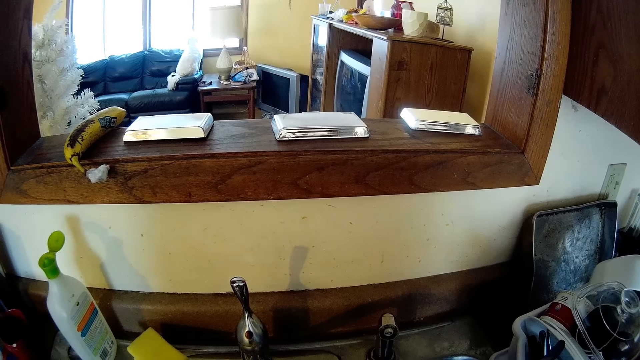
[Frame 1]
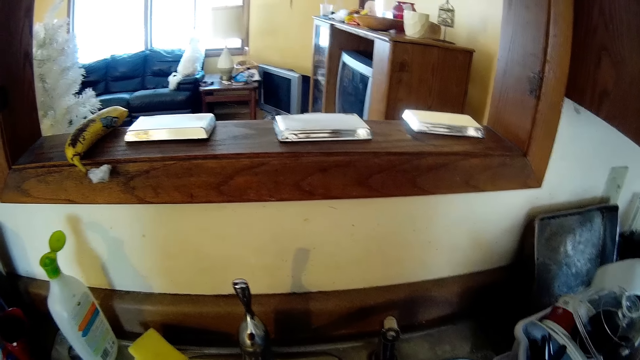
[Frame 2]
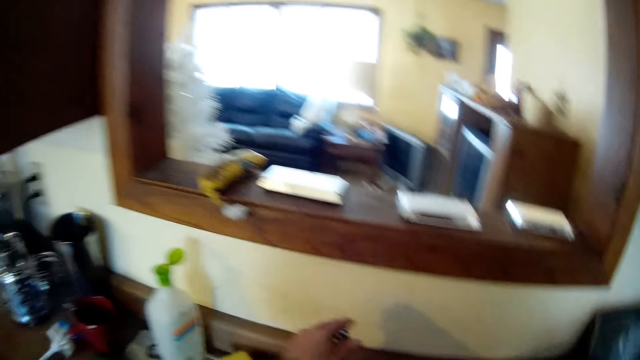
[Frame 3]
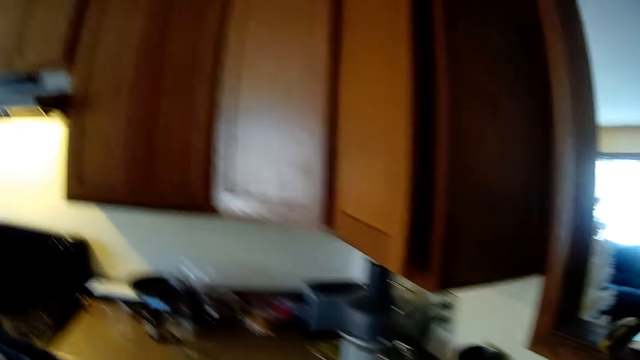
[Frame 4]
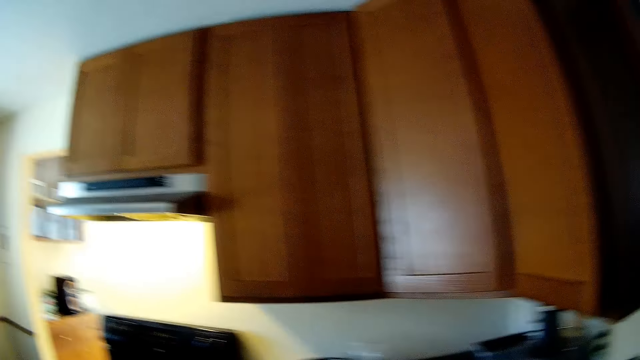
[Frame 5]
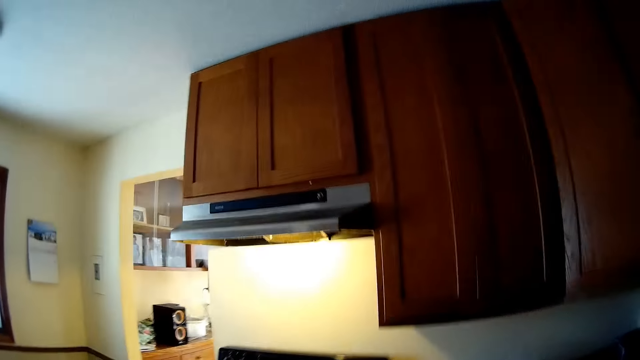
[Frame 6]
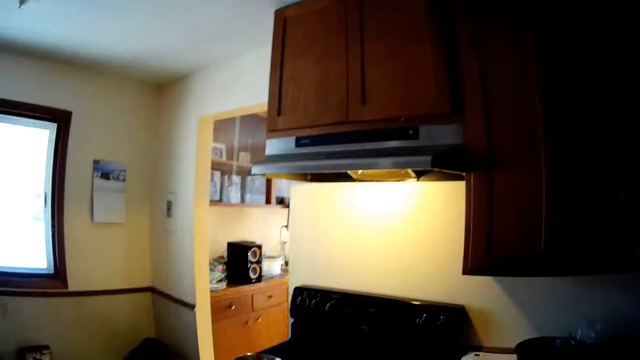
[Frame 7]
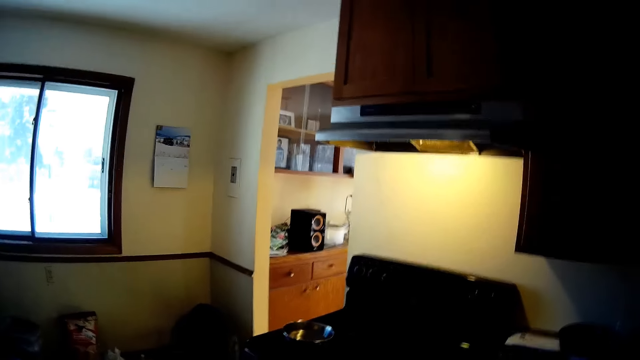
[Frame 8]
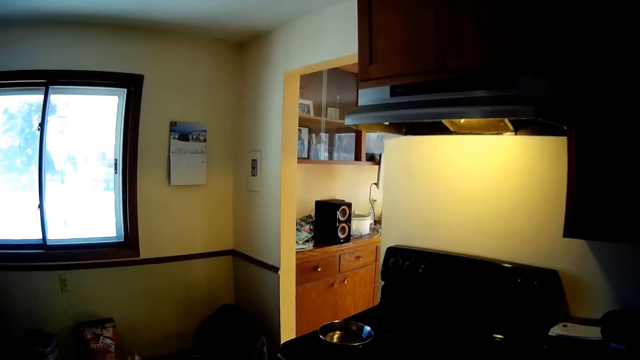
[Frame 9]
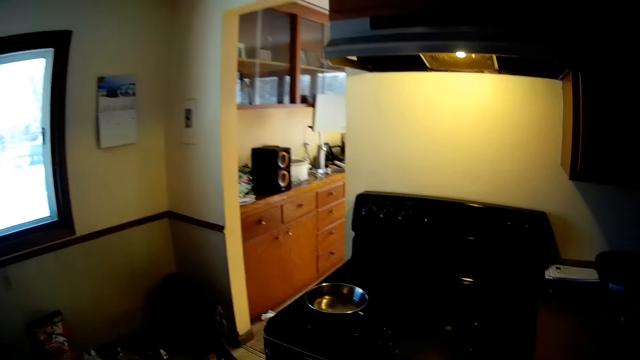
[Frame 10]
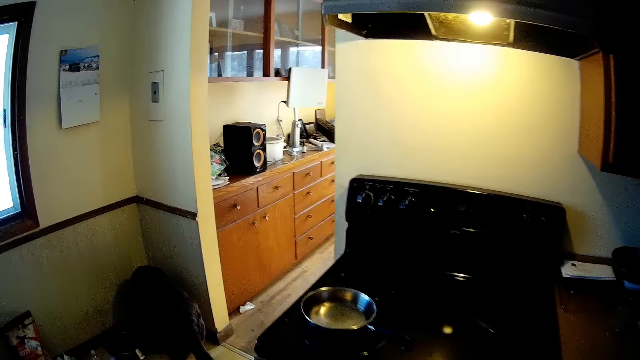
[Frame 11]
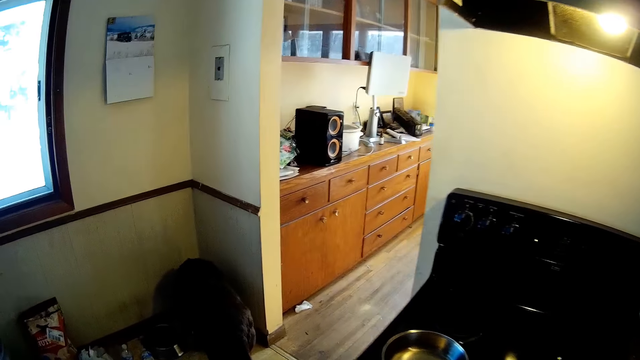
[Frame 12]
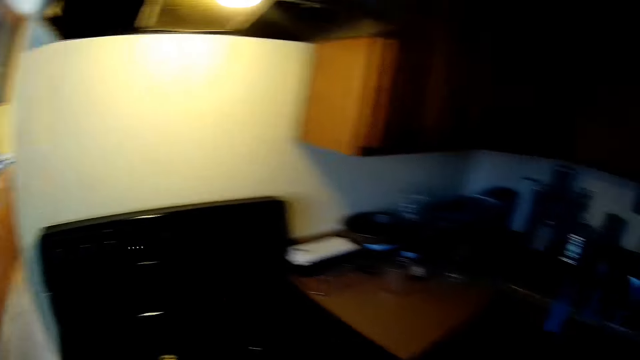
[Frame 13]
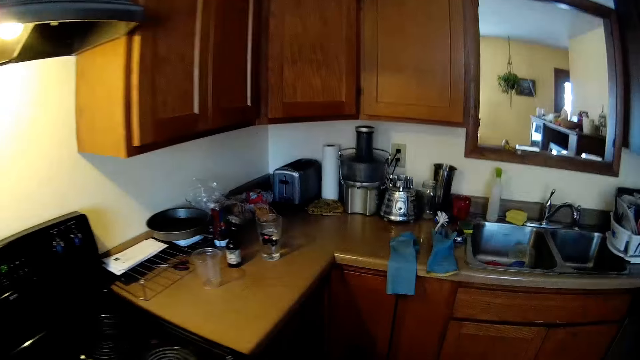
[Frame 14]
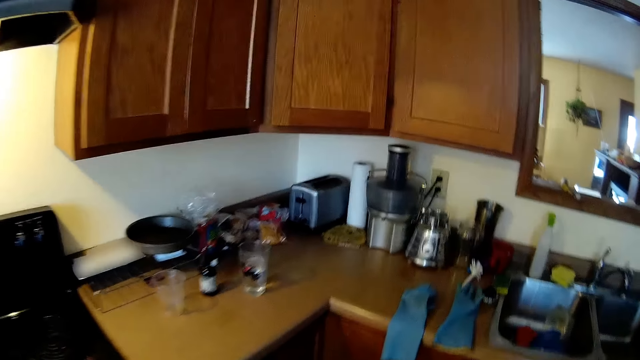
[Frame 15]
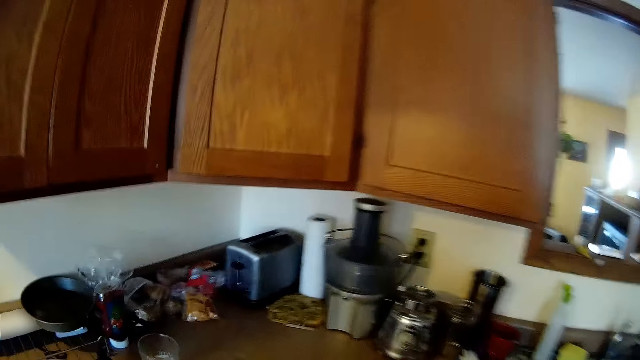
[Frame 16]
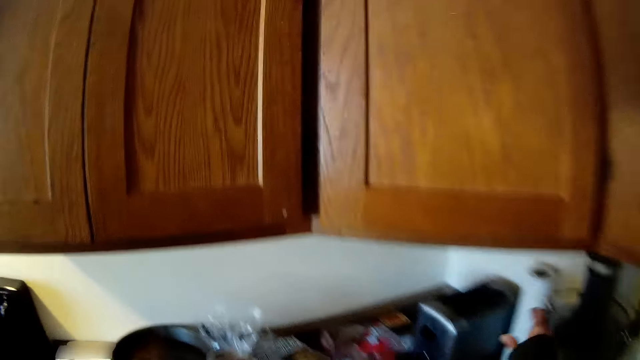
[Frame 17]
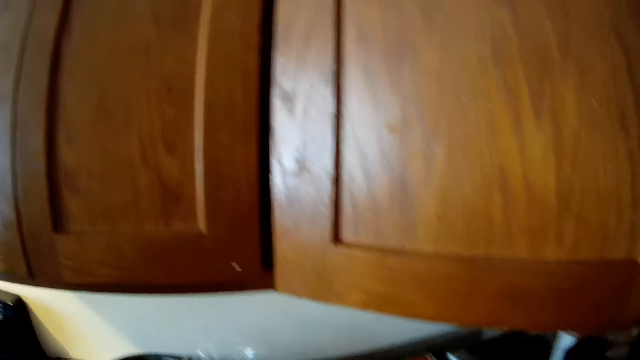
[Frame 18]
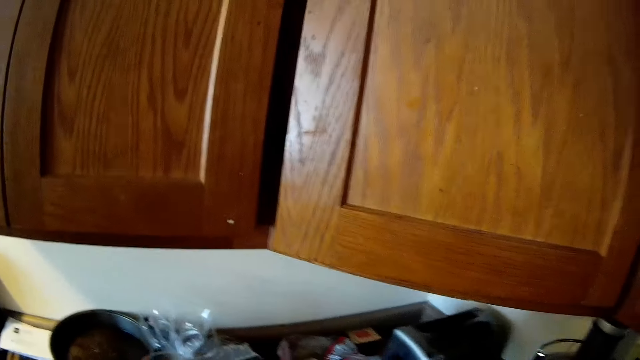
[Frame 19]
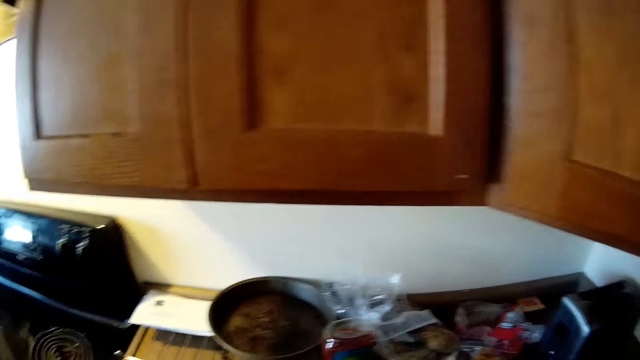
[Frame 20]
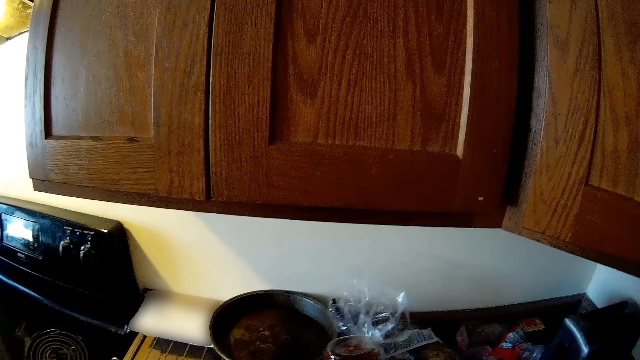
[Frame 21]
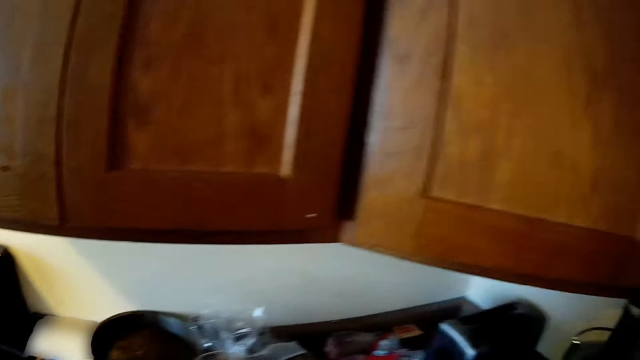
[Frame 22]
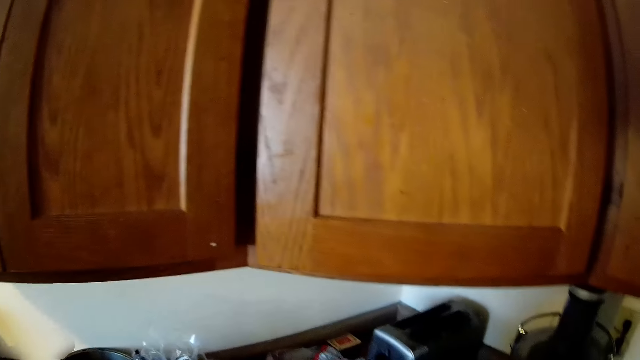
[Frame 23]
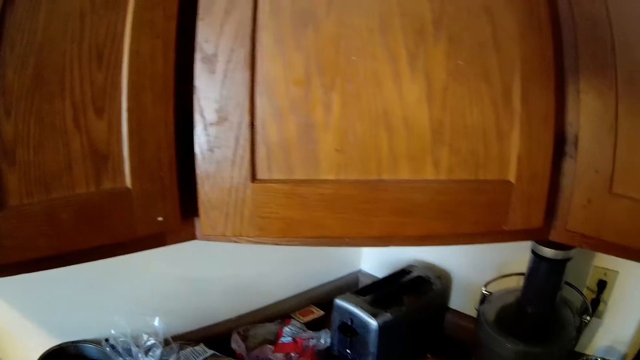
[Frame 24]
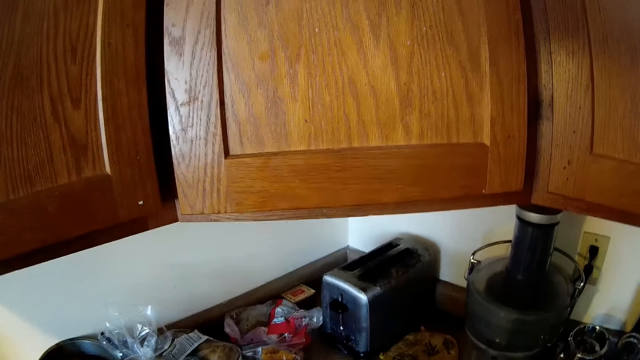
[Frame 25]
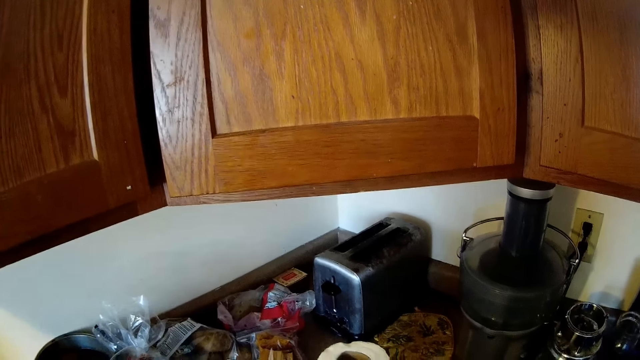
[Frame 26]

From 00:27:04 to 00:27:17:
The camera wearer touches the sink tap with his left hand. He walks around. He picks up a roll of tissue paper from a counter top with his right hand.

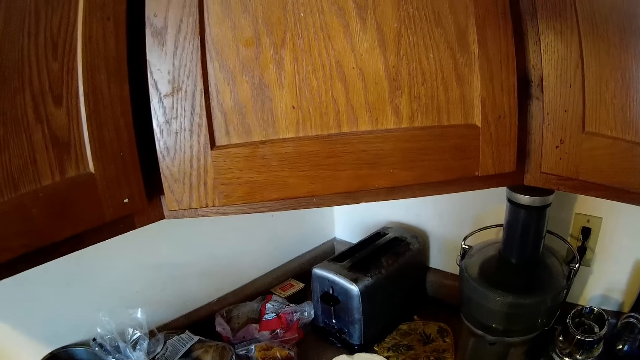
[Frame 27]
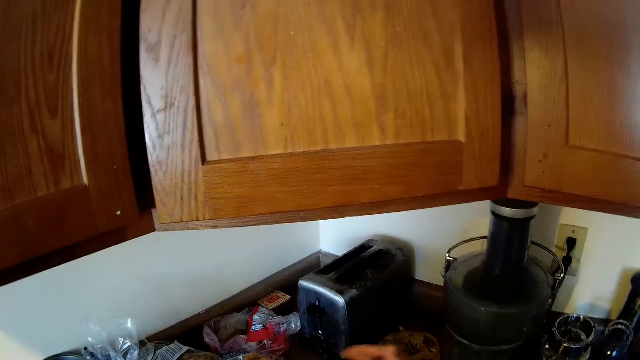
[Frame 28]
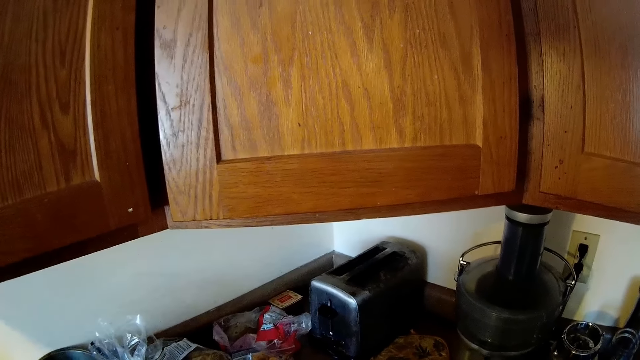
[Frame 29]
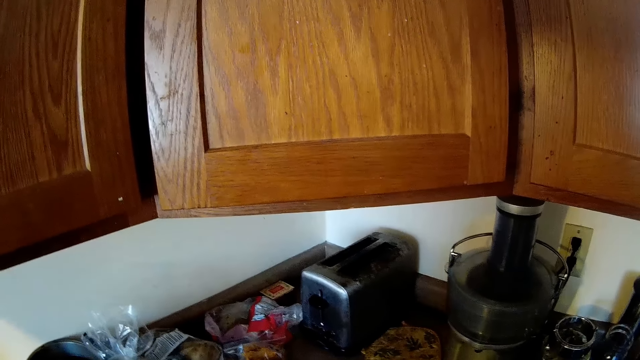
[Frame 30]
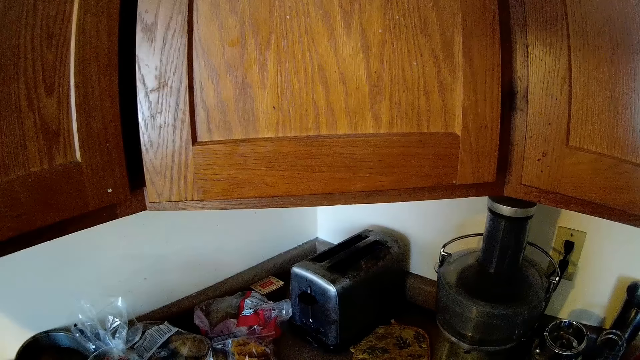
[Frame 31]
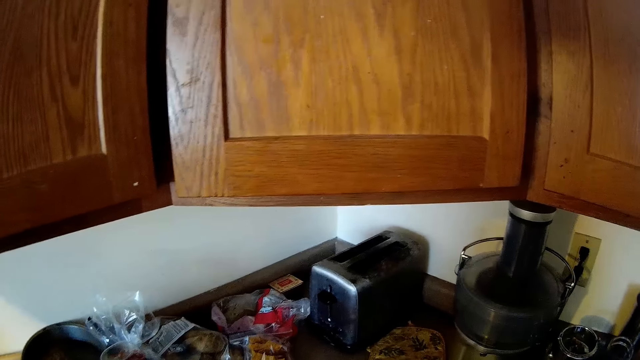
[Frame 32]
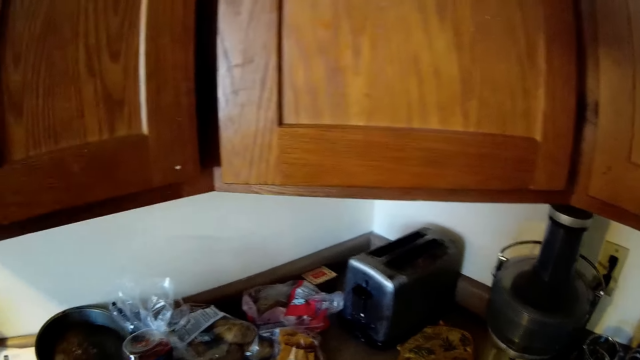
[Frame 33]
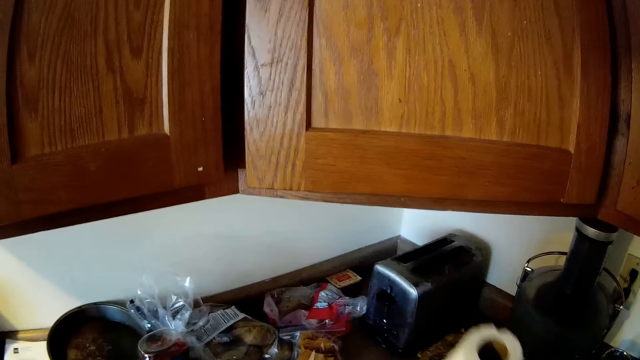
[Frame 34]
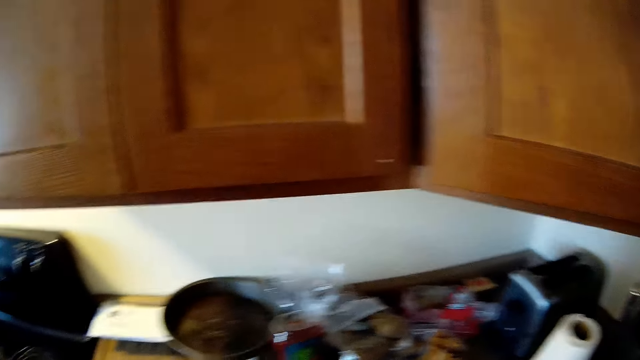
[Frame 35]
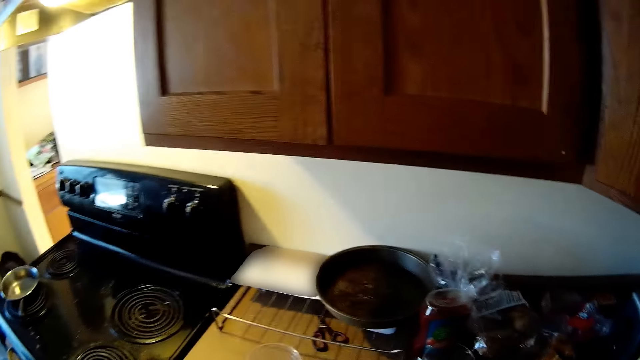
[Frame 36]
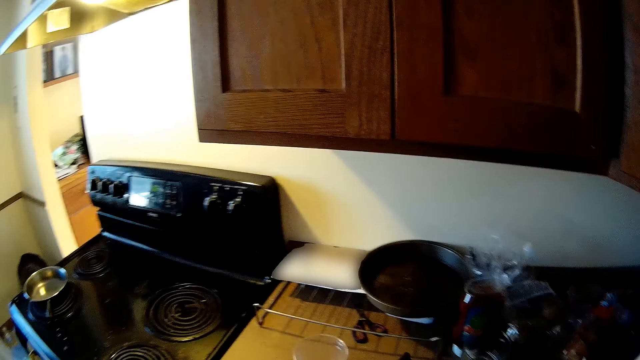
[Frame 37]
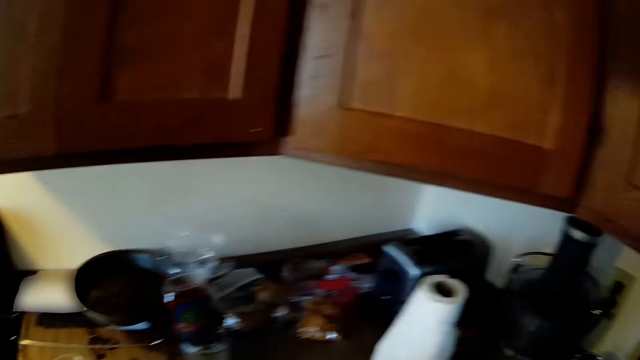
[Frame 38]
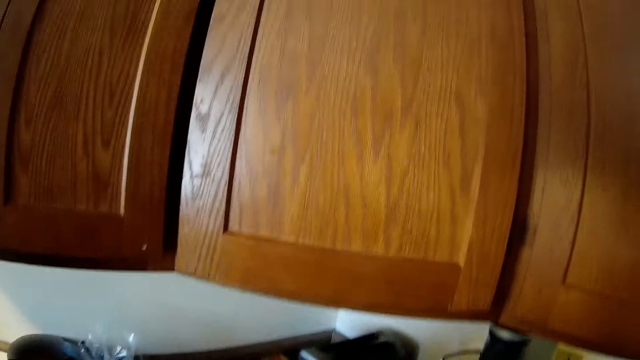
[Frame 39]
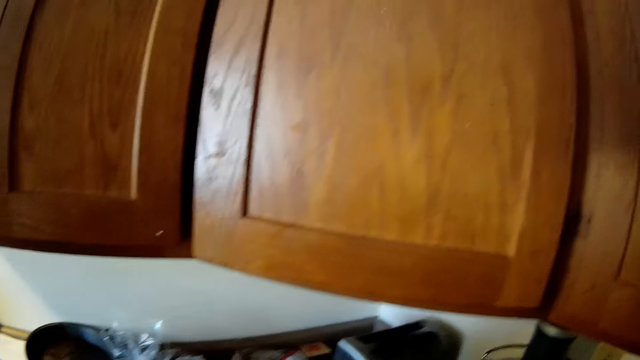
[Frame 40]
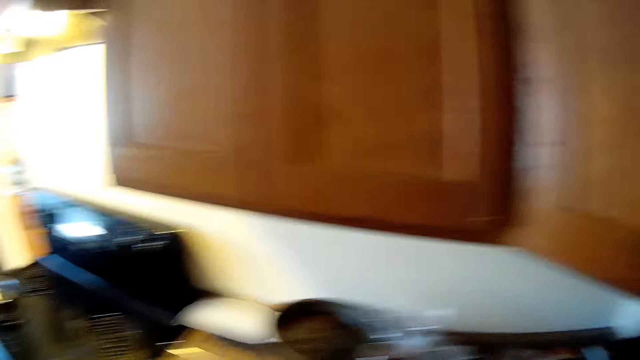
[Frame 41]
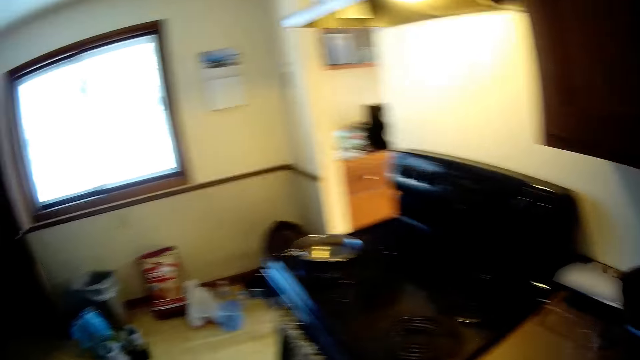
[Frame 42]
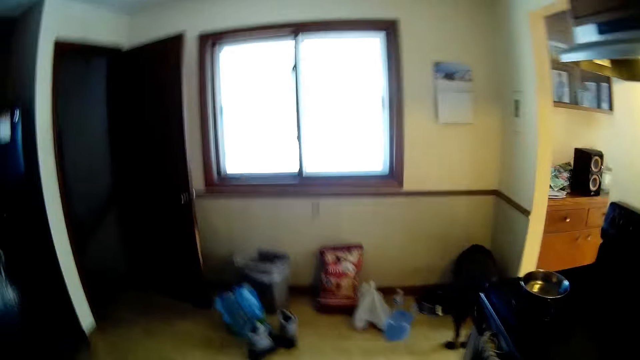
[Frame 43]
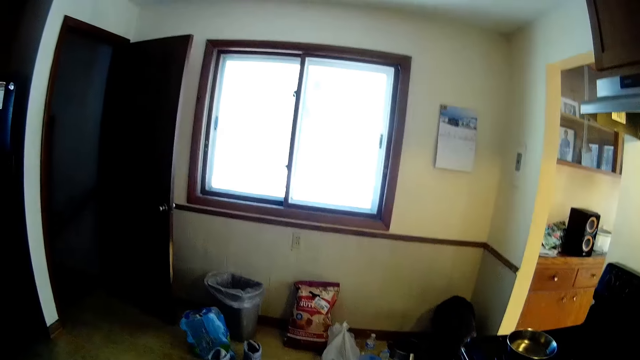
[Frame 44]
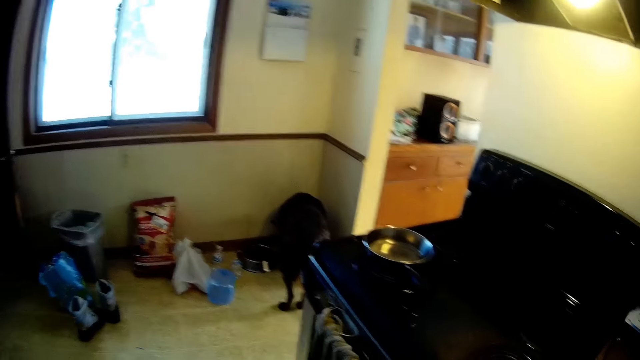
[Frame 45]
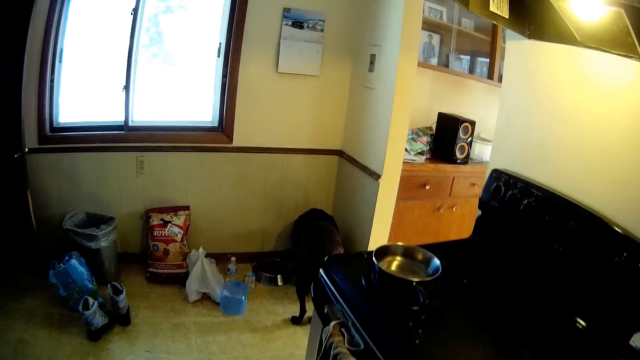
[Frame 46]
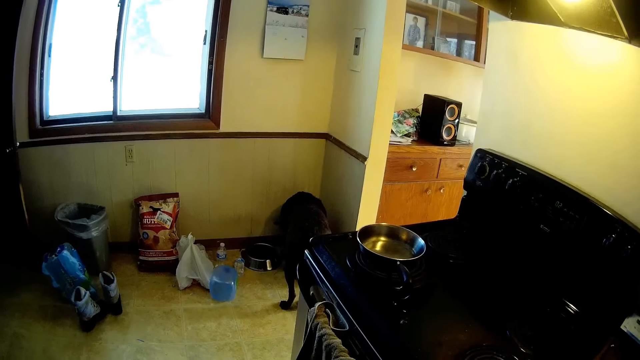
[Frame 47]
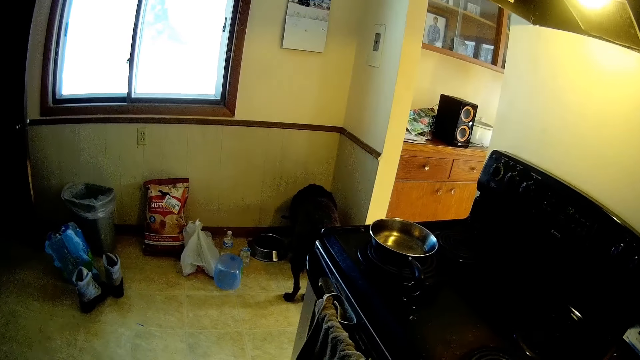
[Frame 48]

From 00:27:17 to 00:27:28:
The camera wearer places the paper towel back on the table. A dog eats from a plate on the floor. The camera wearer stares at the dog.
